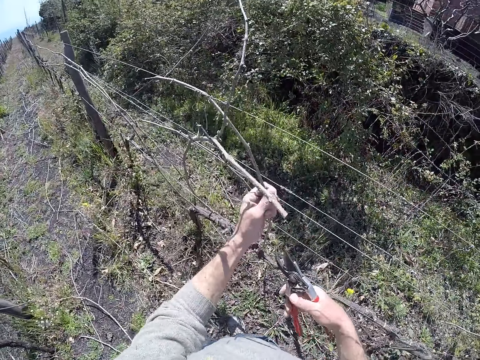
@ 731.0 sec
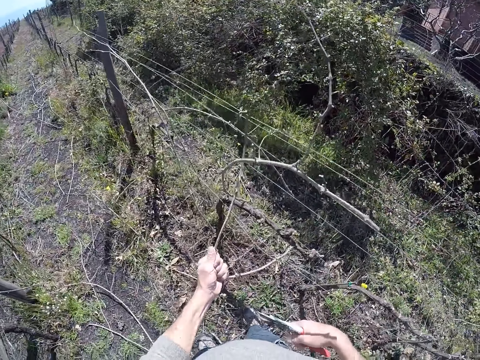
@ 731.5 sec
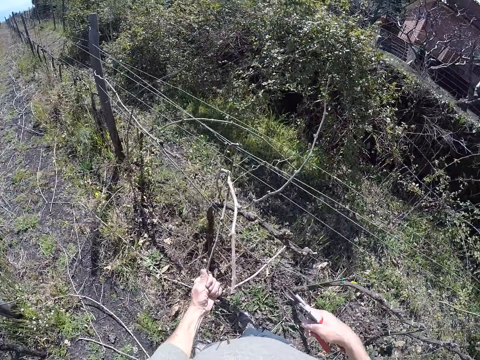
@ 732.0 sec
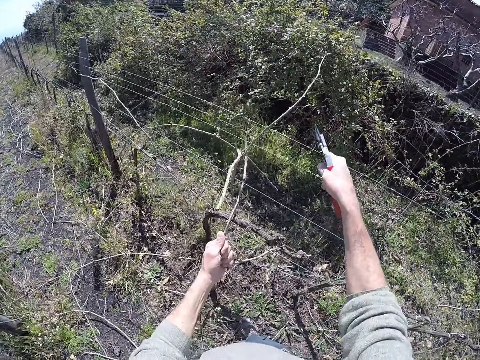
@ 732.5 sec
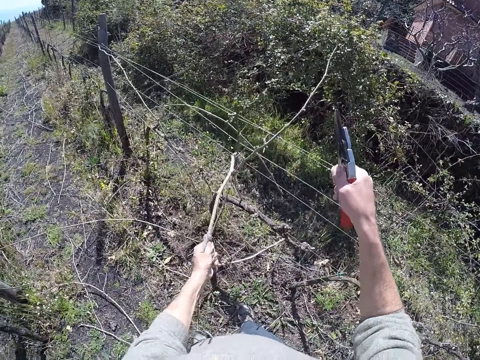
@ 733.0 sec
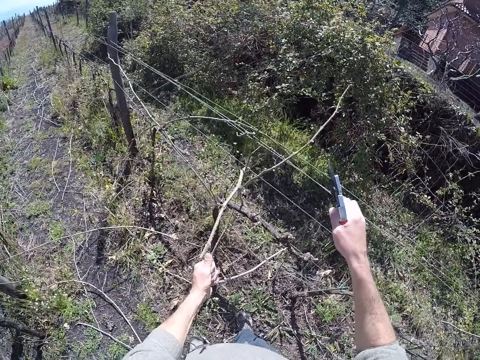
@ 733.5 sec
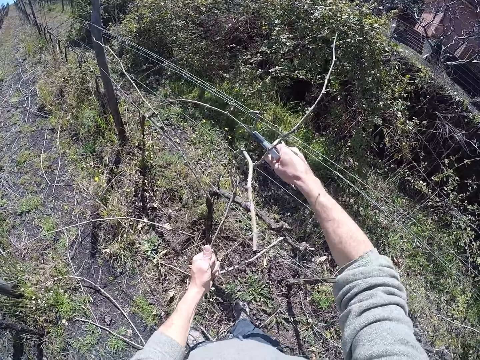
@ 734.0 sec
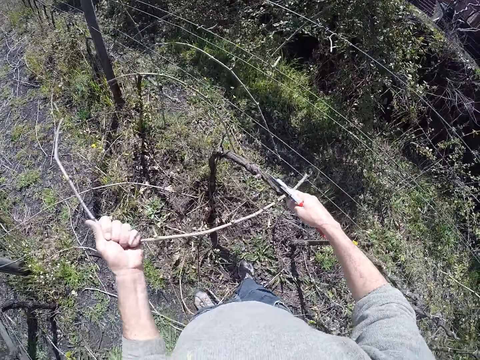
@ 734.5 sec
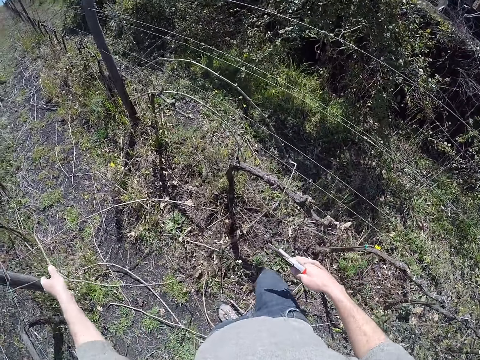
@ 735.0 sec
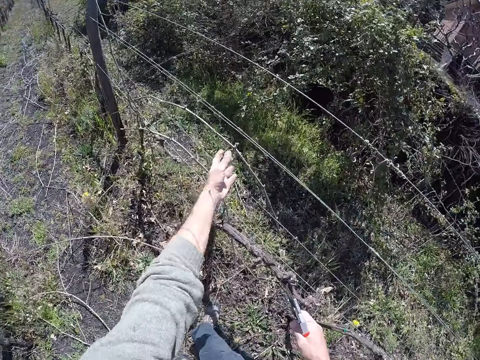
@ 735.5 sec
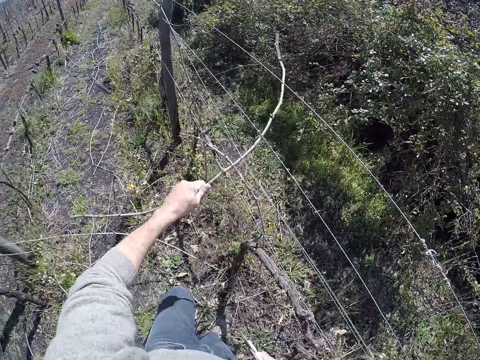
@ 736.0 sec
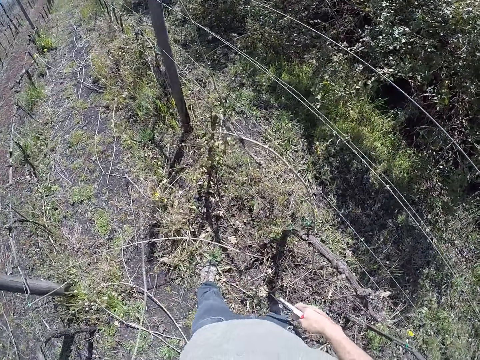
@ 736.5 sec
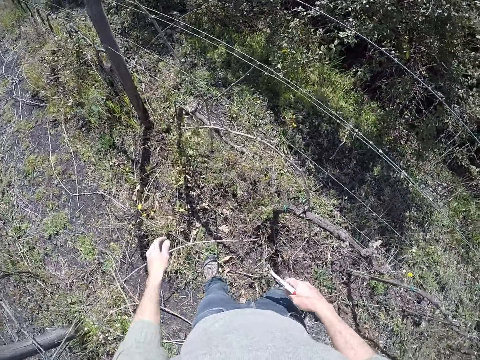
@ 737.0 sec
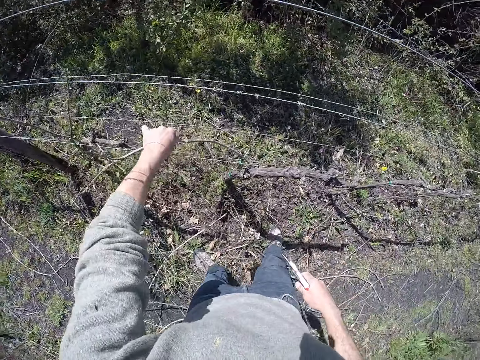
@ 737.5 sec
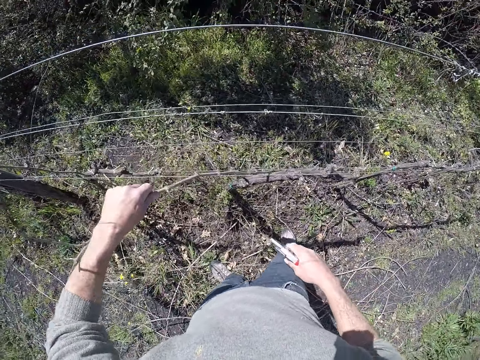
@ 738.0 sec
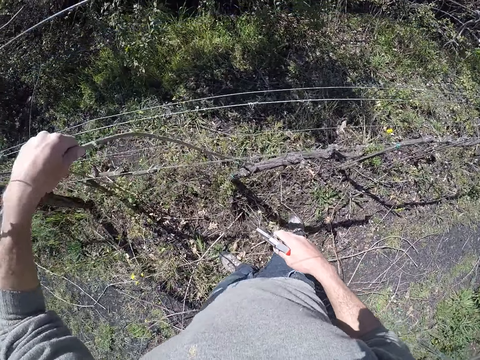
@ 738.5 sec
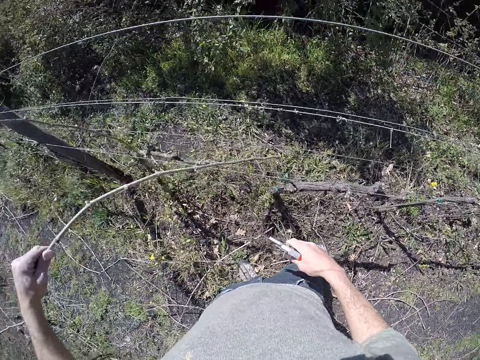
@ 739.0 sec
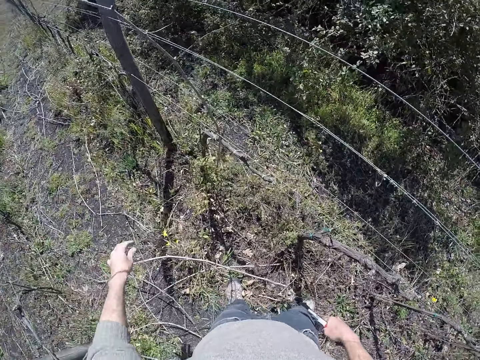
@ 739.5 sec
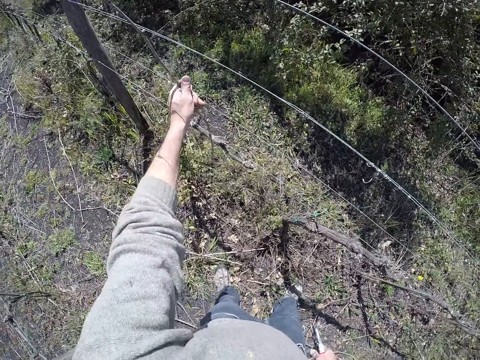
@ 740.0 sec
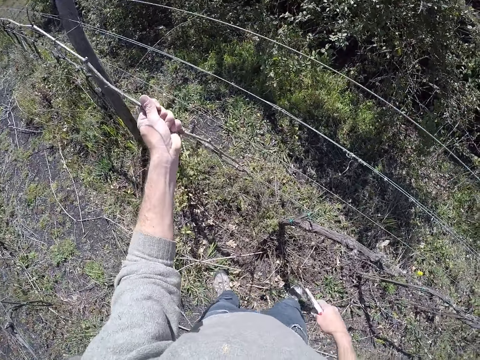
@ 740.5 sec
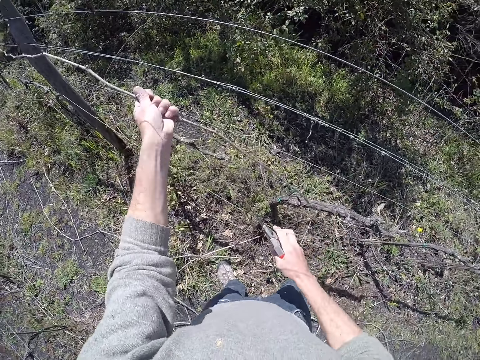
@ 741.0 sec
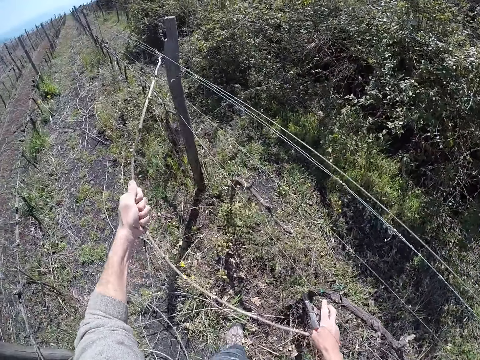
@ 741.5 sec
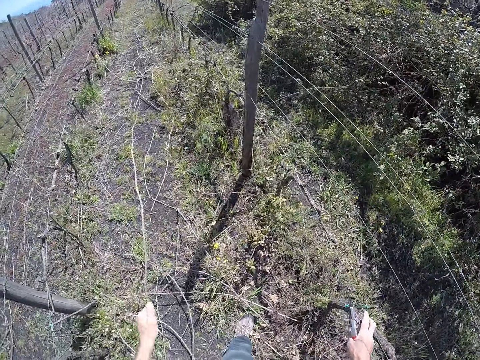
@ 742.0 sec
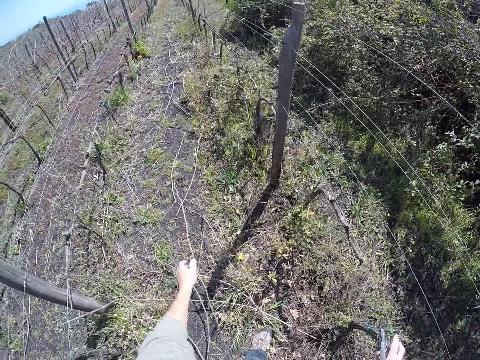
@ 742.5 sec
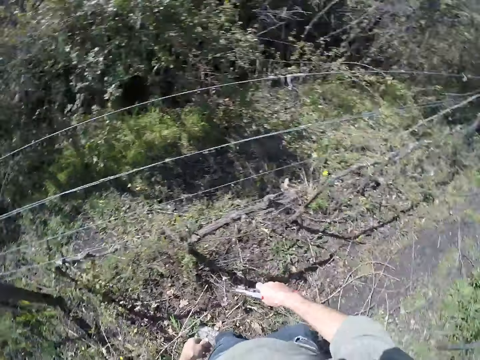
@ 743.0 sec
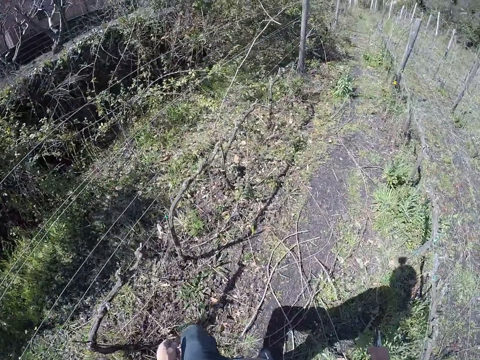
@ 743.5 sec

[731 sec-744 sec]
The camera wearer pulls out a twig from the wired fence with his left hand. He cuts the twig with the side cutter with his right hand. He drops the twig on the ground with his left hand. He pulls out a twig from the wired fence with his left hand. He moves the stems. He drops the twig on the ground with his left hand. He pulls out a twig from the wired fence with his left hand. He drops the twig on the ground with his left hand. He pulls out a twig from the wired fence with his left hand. He drops the twig on the ground with his left hand.

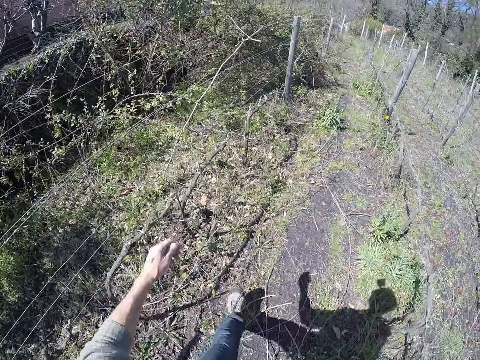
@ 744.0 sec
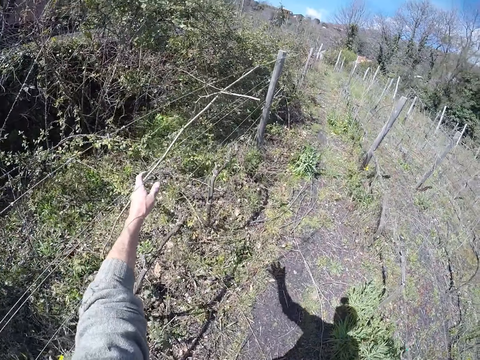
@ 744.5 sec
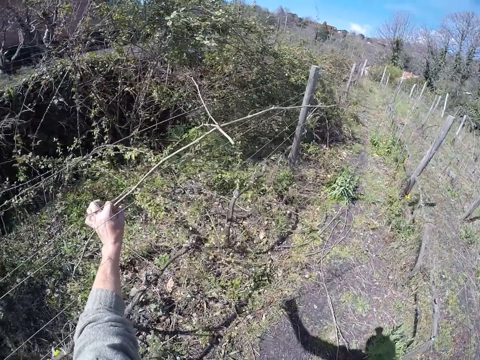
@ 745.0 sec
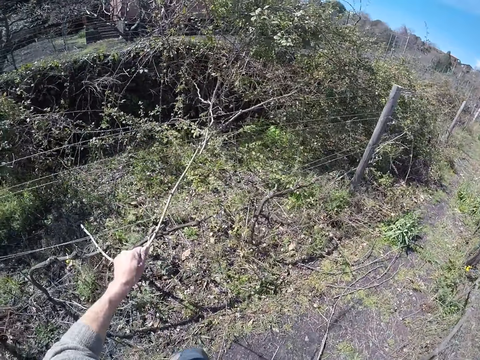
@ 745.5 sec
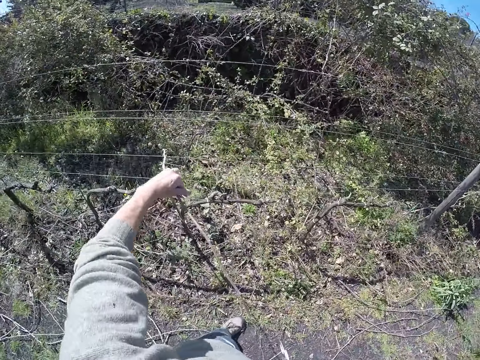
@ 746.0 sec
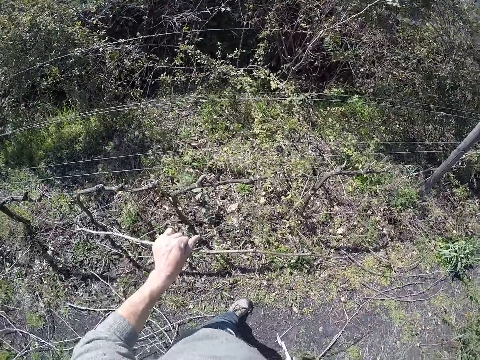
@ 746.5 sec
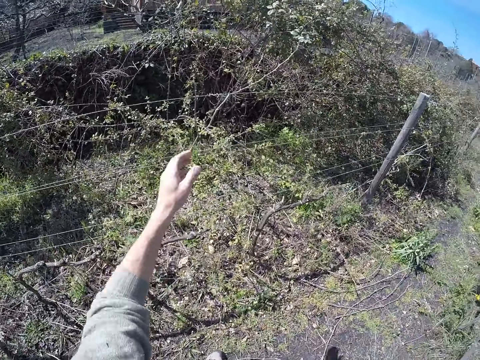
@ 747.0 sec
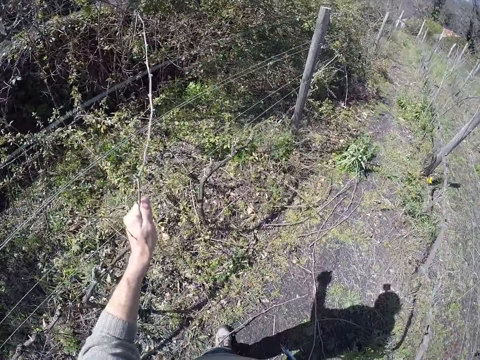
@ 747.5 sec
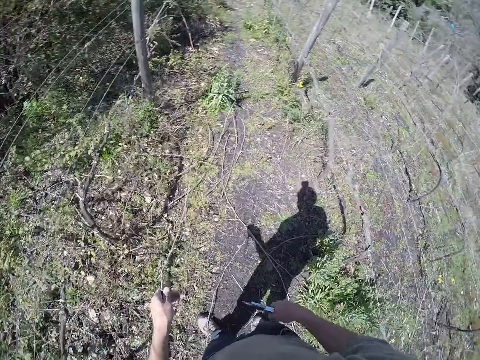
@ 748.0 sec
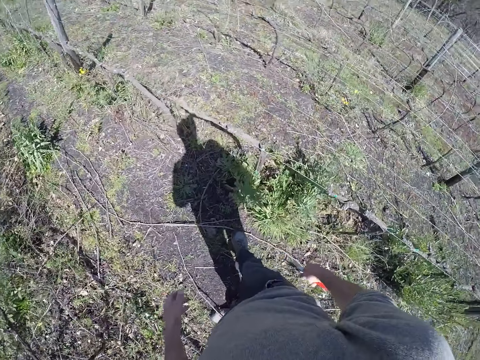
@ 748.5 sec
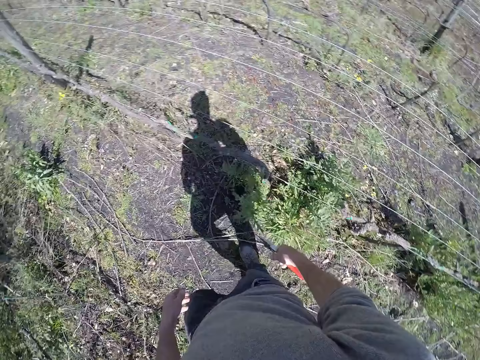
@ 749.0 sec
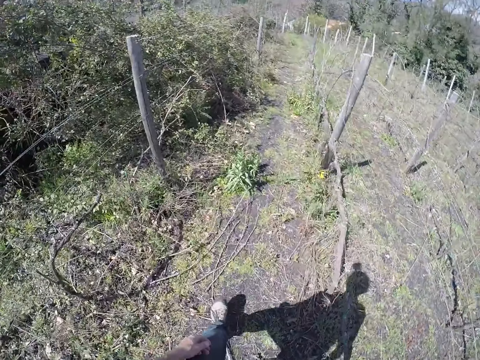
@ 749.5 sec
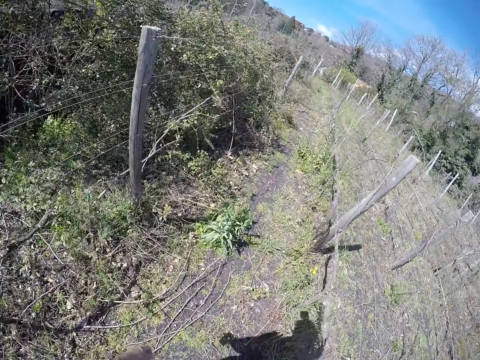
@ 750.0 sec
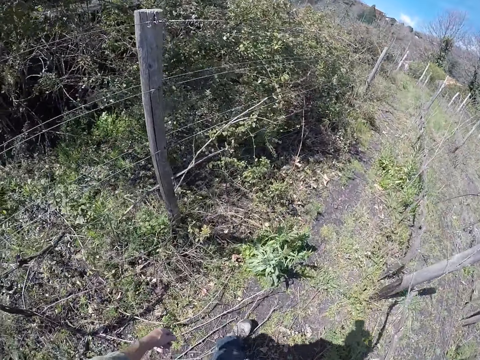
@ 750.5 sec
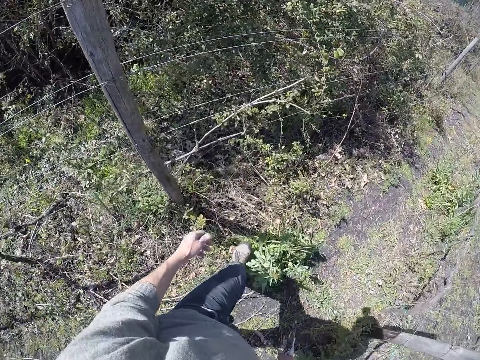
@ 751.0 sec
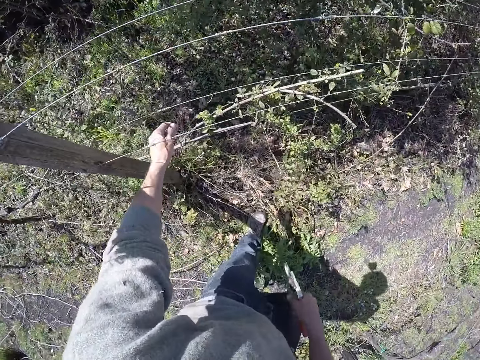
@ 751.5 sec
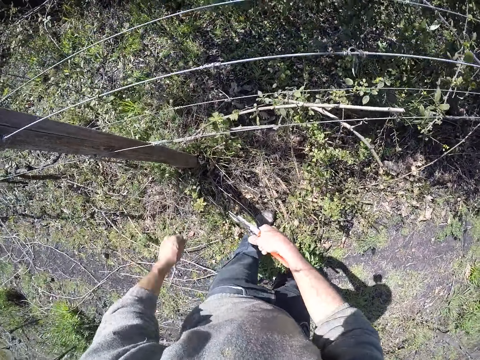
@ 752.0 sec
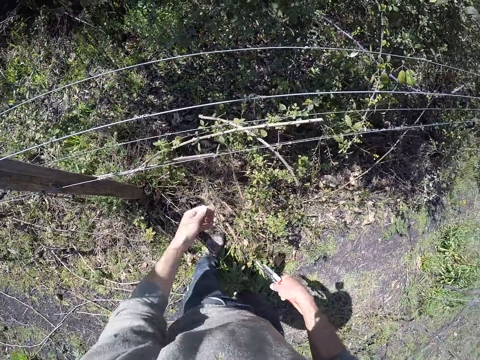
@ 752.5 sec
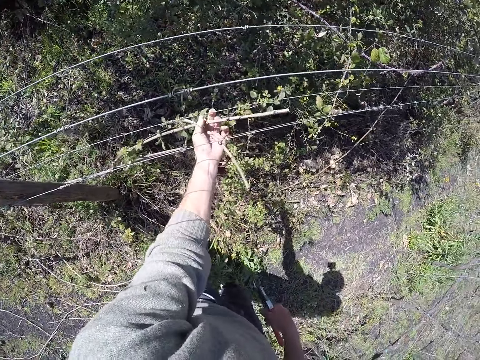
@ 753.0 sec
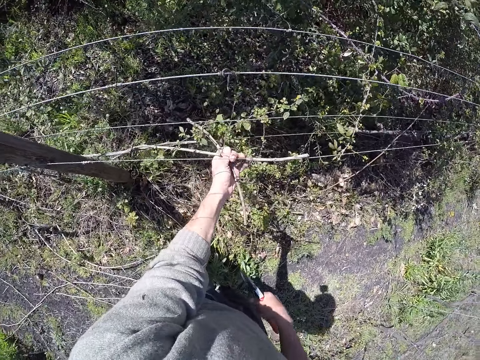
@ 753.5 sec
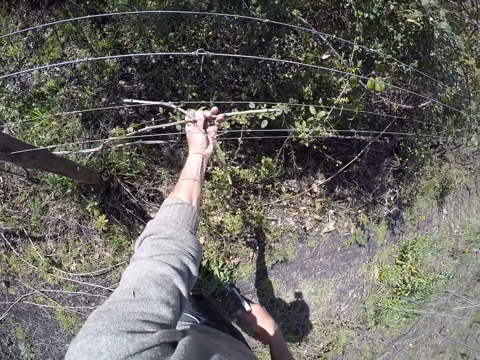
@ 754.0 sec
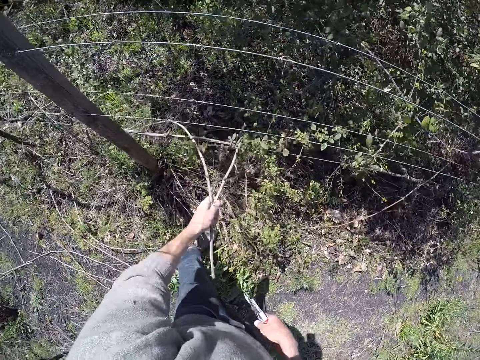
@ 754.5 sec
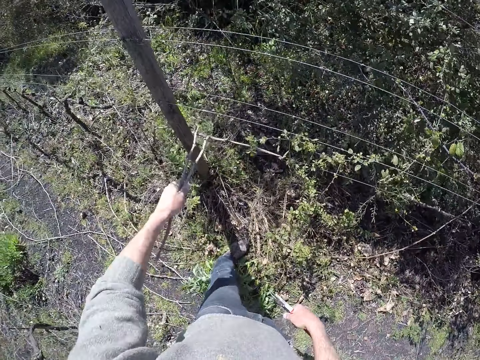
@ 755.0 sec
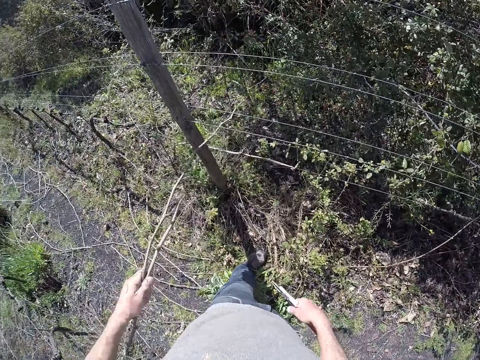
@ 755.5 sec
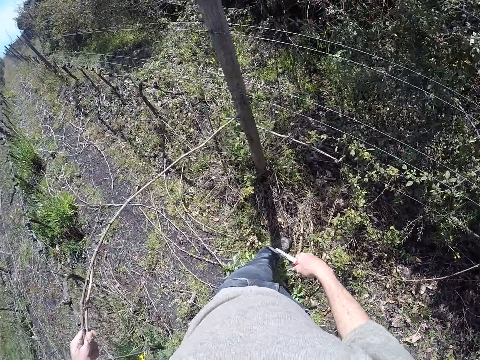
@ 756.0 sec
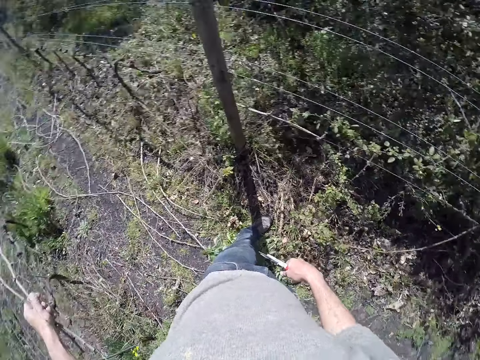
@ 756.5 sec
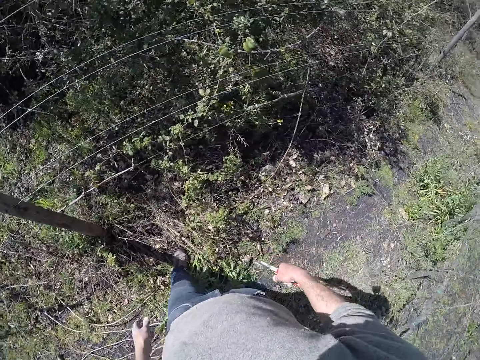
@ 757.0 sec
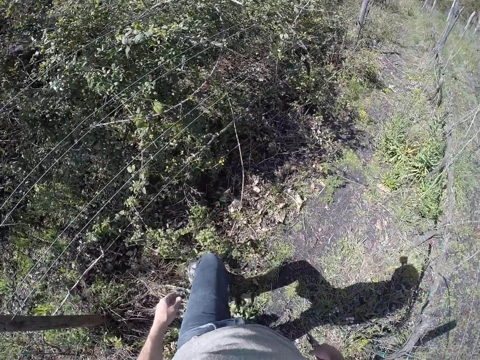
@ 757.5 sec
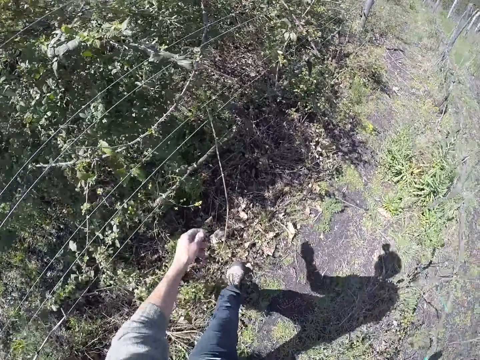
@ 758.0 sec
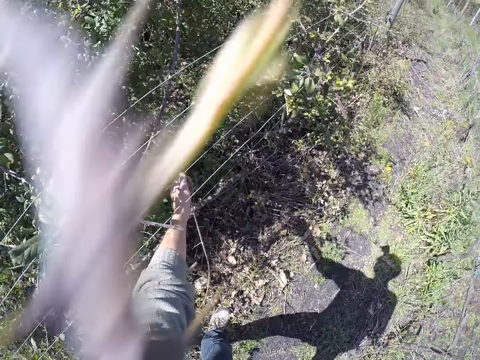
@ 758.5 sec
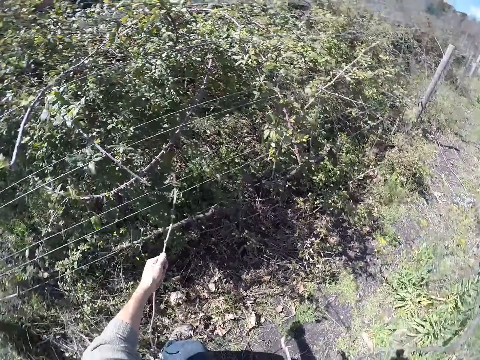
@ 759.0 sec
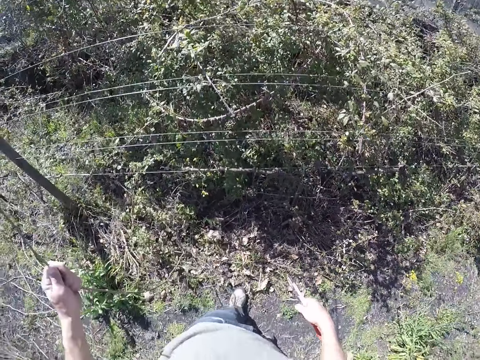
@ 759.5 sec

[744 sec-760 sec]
The camera wearer pulls out a twig from the wired fence with his left hand. He drops the twig on the ground with his left hand. He pulls out a twig from the wired fence with his left hand. He drops the twig on the ground with his left hand. He pulls out a twig from the wired fence with his left hand. He drops the twig on the ground with his left hand. He pulls out twigs from the wired fence with his left hand. He drops the twigs on the ground with his left hand. He pulls out a twig from the wired fence with his left hand.
